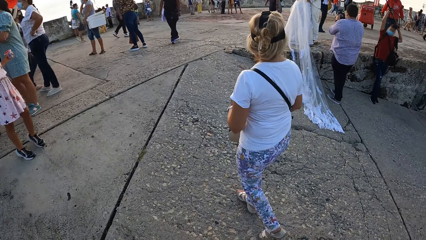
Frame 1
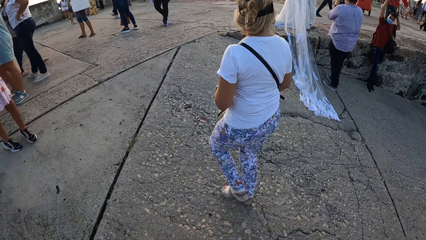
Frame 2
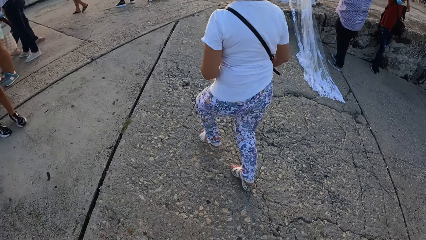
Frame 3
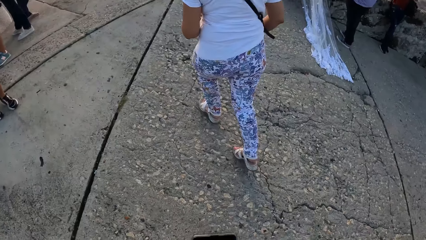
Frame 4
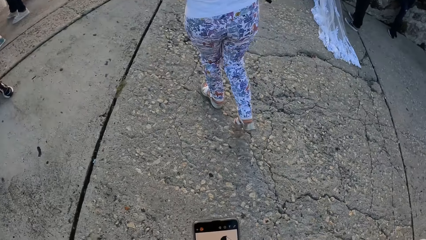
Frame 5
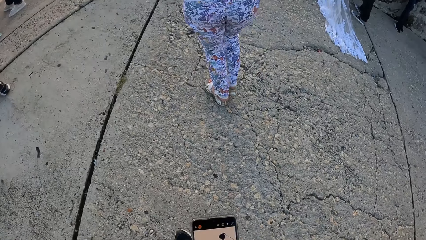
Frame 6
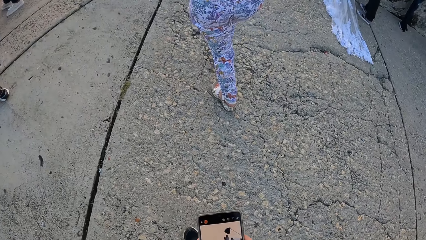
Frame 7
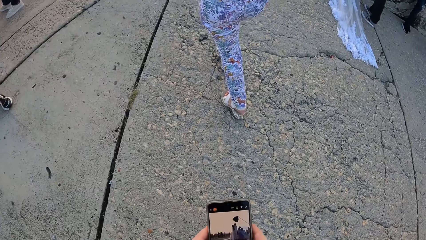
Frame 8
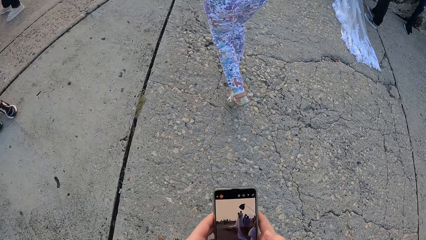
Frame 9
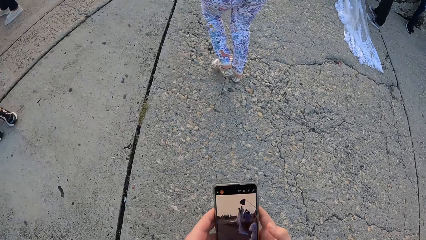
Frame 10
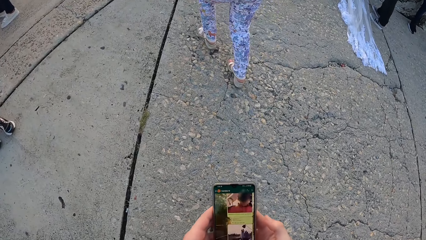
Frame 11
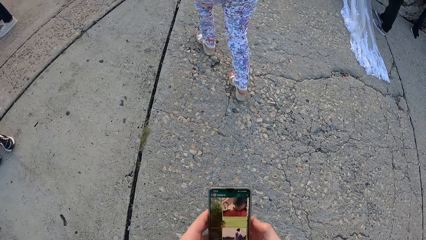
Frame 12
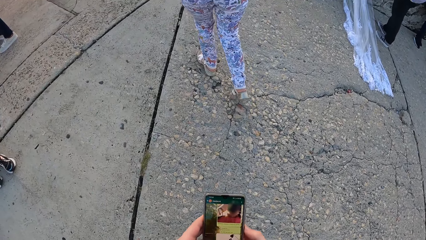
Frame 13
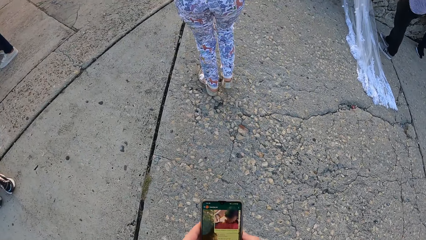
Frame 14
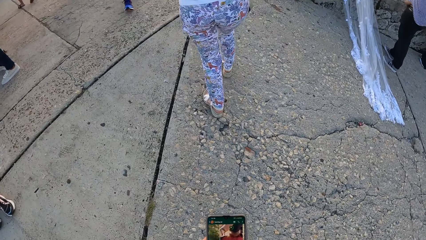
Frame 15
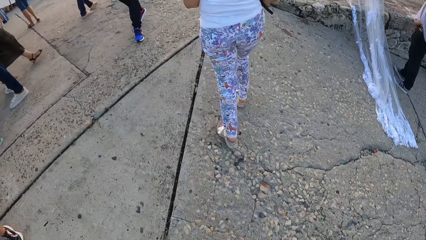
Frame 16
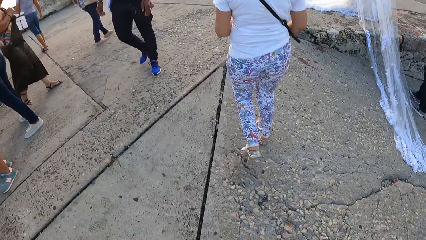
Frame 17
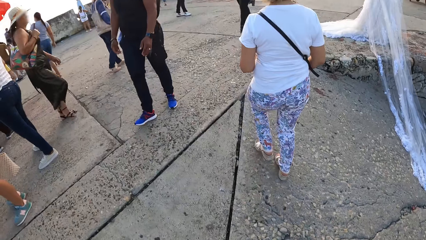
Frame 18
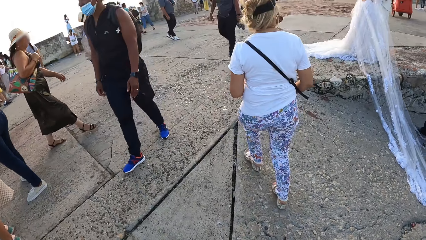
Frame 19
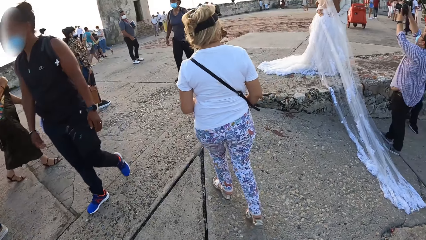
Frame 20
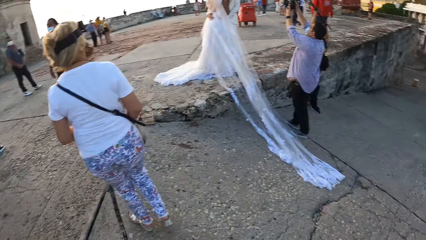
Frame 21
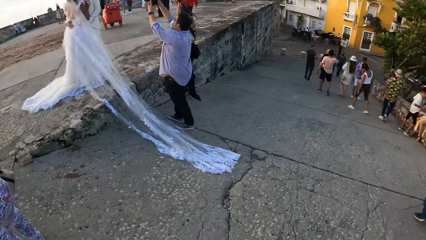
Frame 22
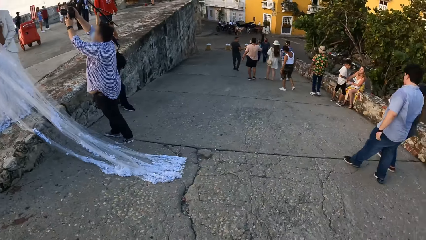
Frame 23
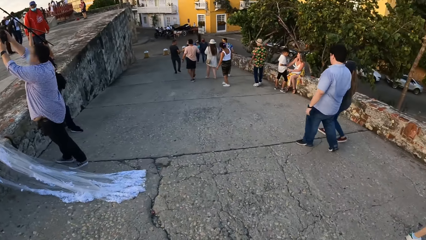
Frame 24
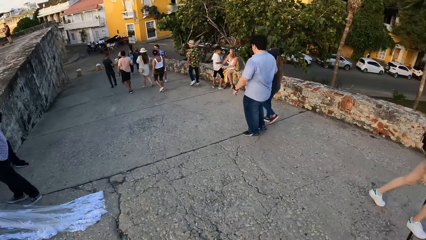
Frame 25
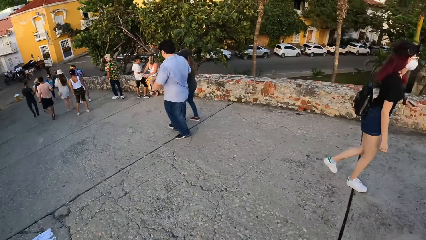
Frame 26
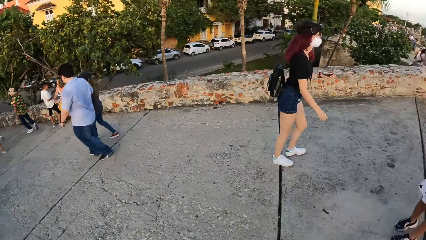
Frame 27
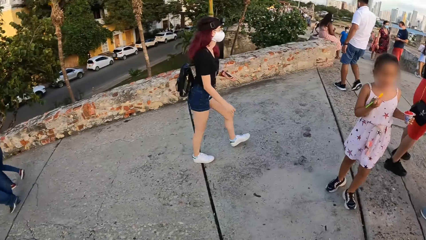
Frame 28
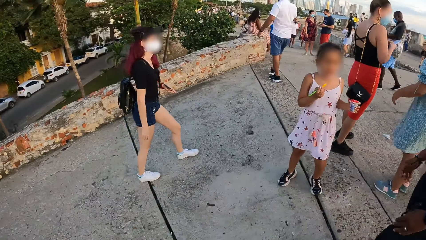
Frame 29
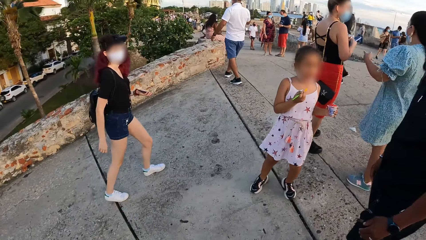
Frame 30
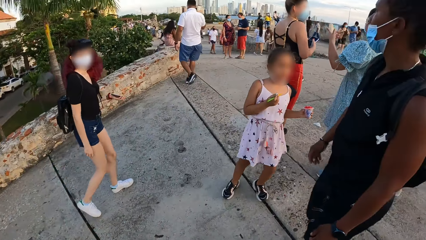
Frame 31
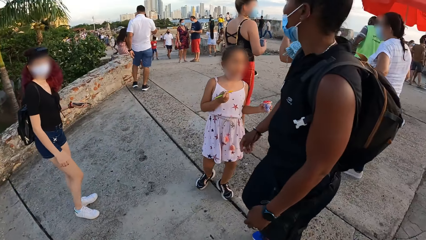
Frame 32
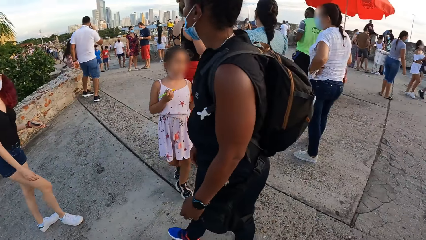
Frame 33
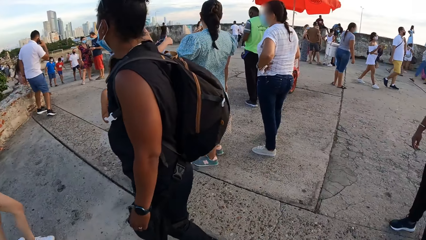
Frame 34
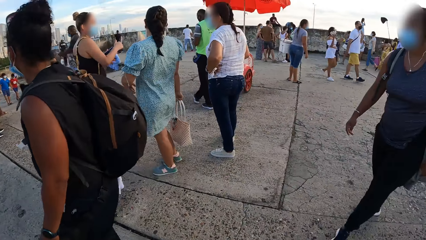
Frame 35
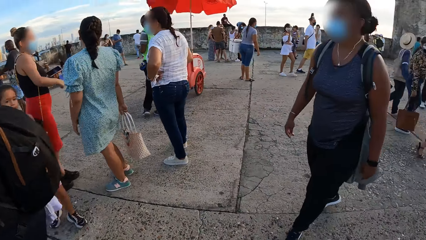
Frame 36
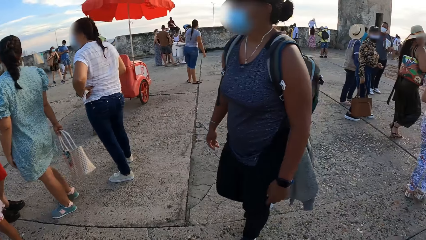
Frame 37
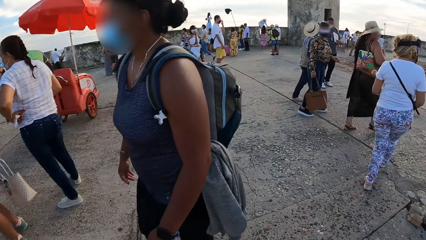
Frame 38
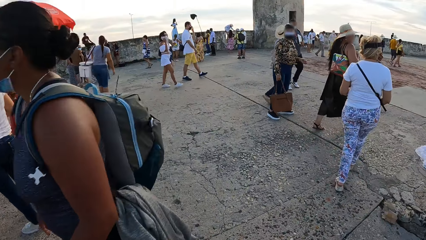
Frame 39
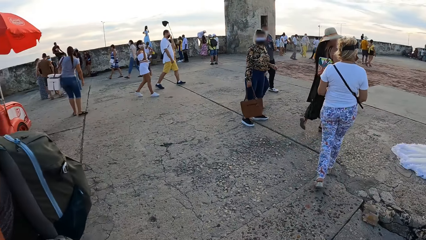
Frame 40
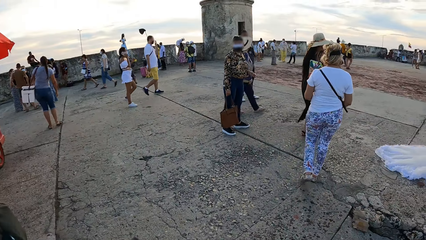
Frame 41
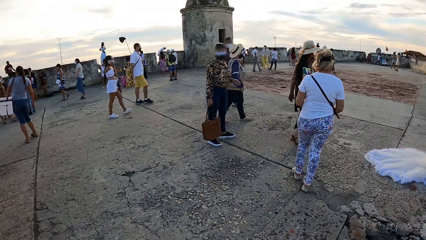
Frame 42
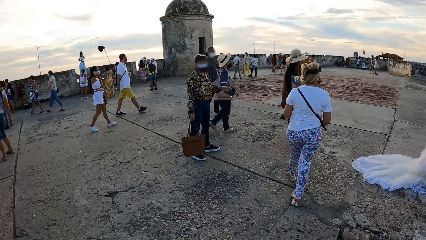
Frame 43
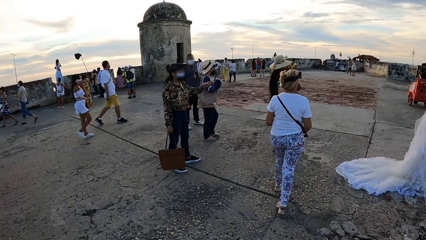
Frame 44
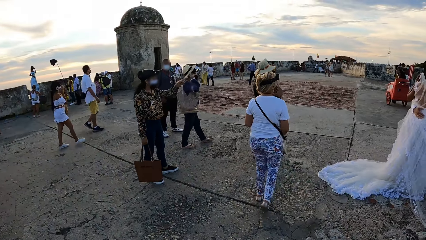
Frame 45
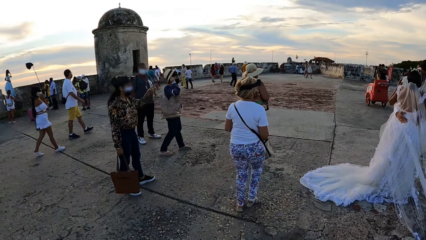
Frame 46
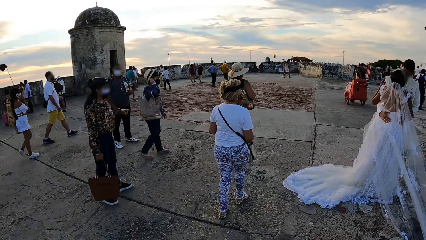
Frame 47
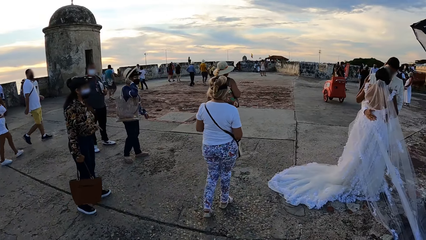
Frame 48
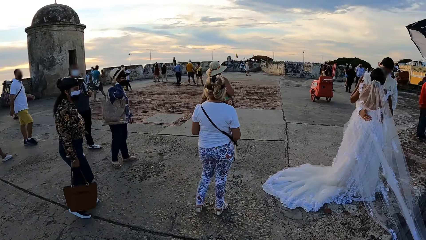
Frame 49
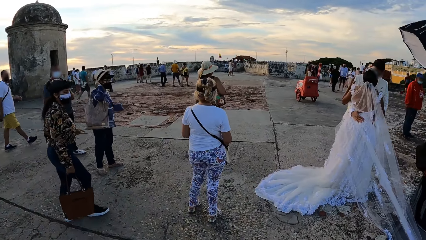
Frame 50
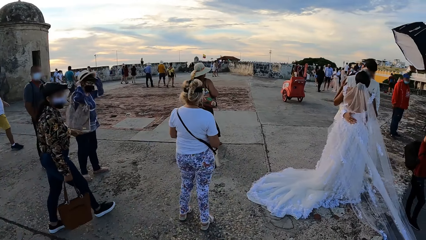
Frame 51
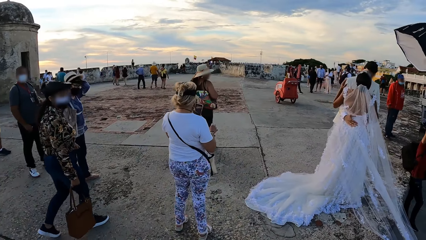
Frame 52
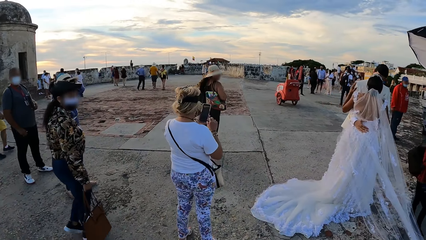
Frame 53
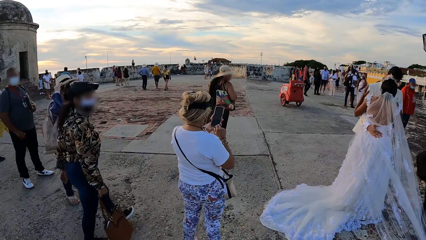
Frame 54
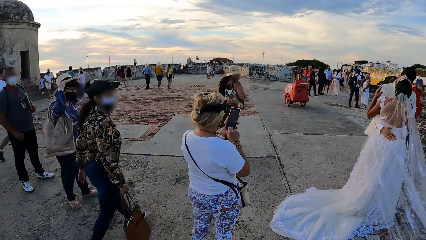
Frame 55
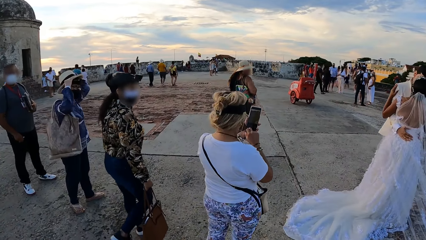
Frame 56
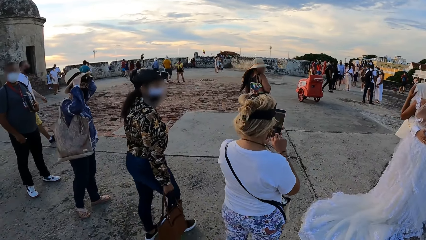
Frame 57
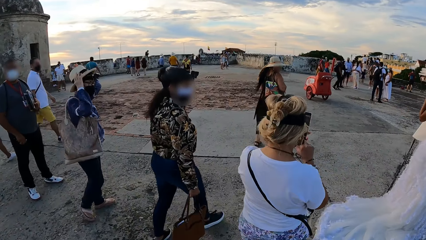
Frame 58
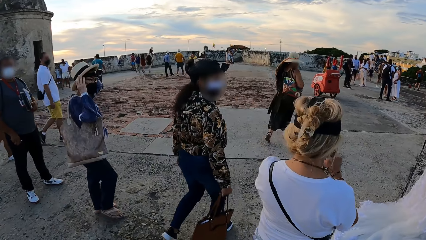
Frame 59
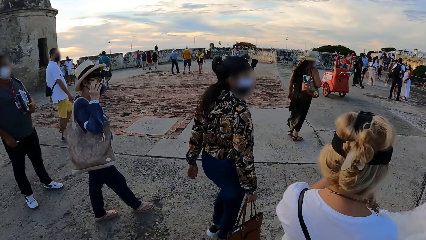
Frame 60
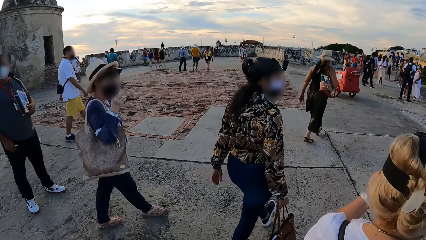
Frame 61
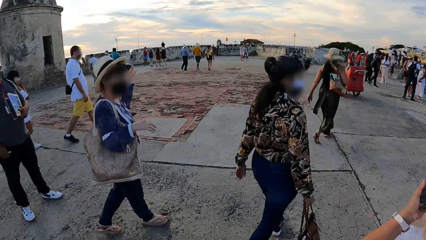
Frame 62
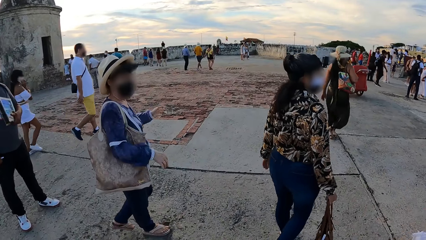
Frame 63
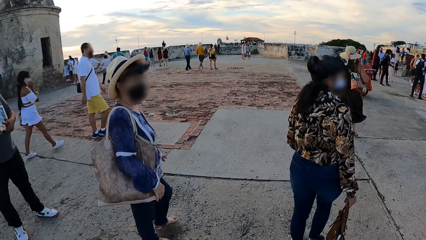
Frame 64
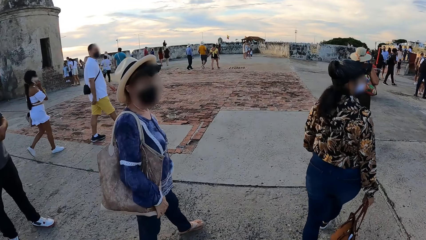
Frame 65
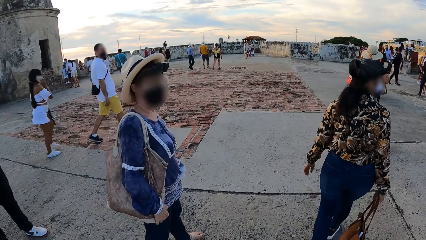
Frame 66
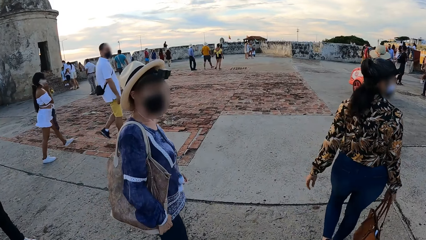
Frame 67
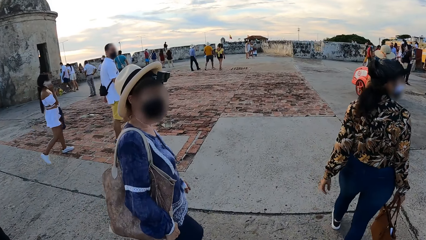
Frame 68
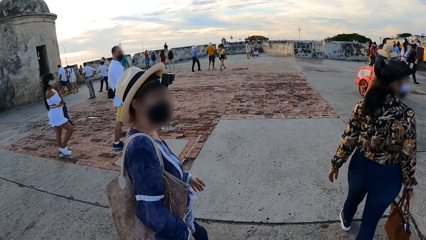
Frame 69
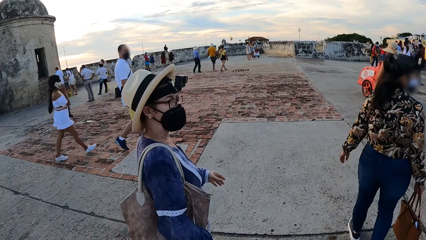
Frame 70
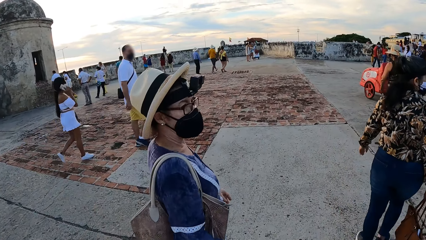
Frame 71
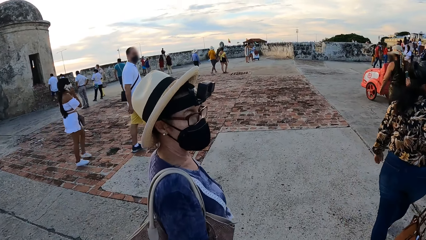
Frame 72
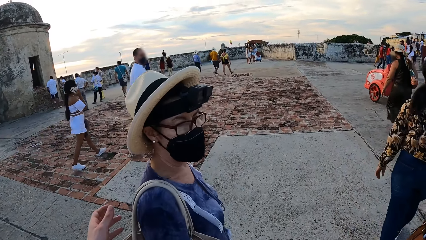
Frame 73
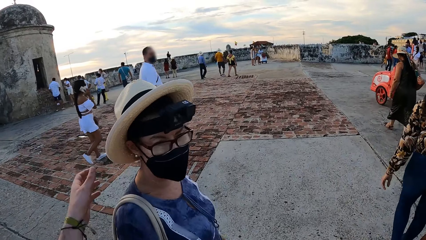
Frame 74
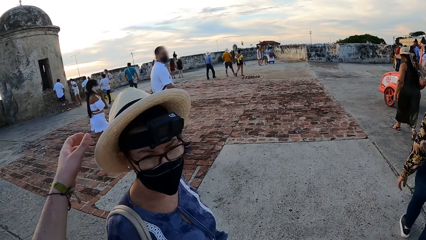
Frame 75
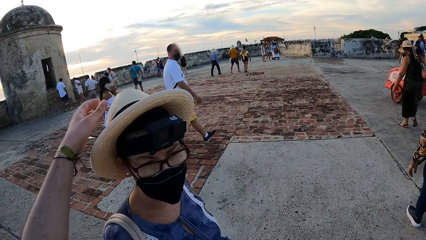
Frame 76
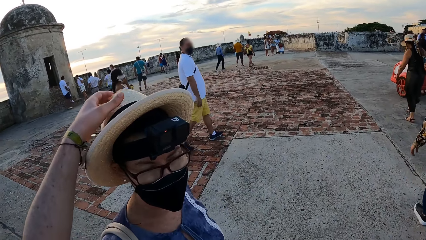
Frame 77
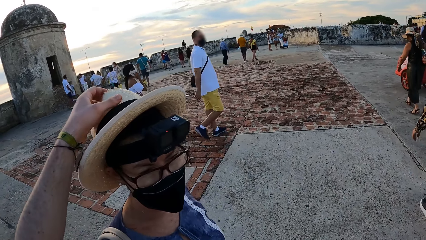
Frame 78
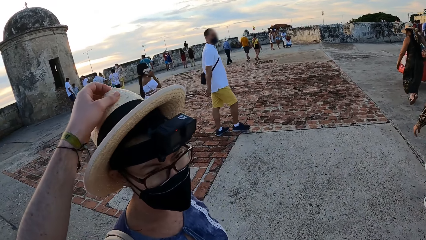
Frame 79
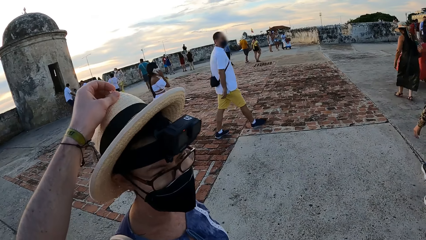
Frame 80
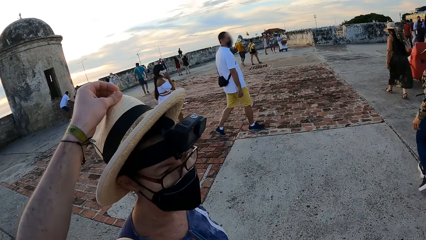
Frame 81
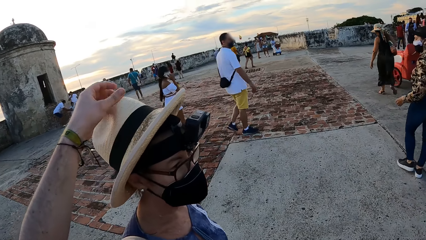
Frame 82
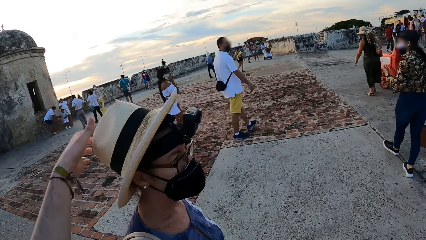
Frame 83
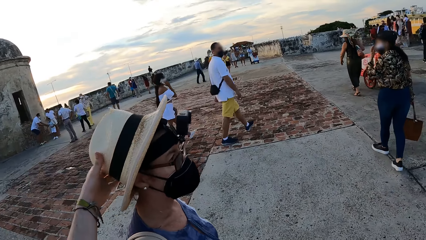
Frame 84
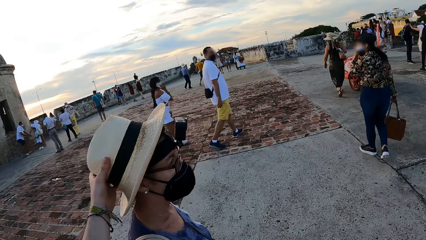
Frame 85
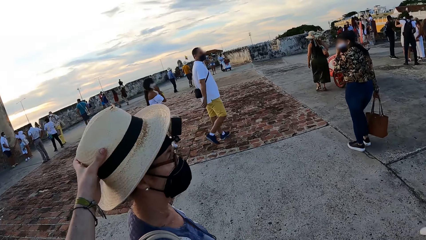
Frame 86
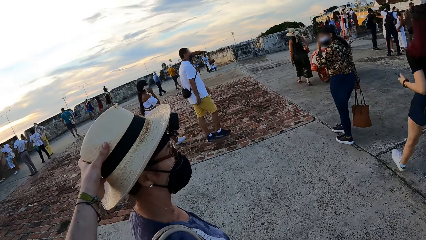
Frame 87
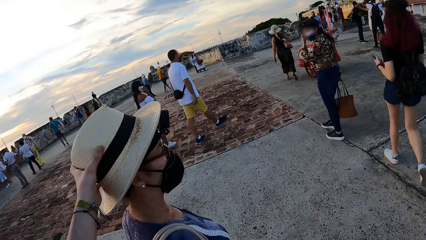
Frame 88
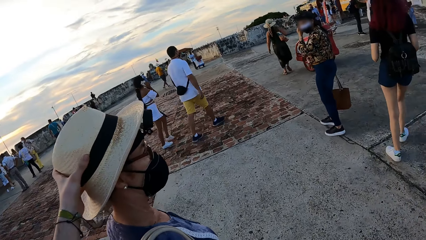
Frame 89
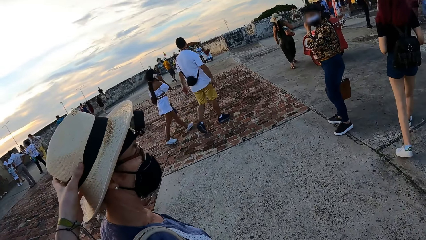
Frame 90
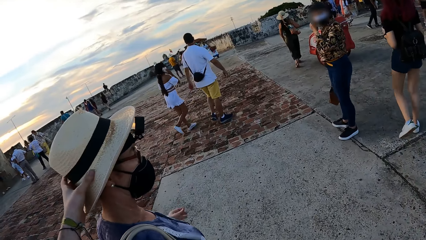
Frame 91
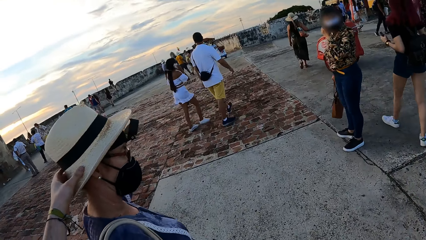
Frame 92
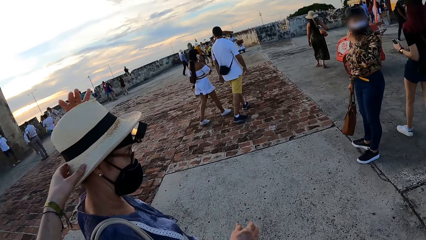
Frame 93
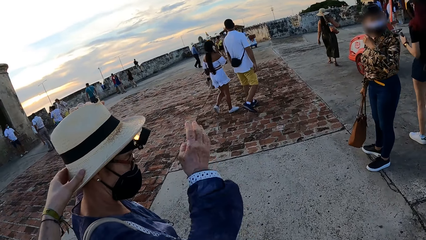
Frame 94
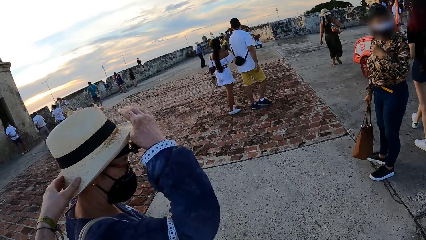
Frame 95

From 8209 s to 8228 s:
A woman walks away. The camera wearer operates a phone. Another woman walks in the walkway. A third woman walks in the walkway. A fourth woman walks in the walkway. A fifth woman interacts with the camera wearer. The third woman adjusts the hat on her head with her right hand. The fifth woman converses with the camera wearer. She walks in the walkway. The third woman adjusts the hat on her head with both hands. The fourth woman operates the phone in her left hand with her right hand. The third woman removes both hands from the hat on her head. She walks in the walkway. The camera wearer adjusts the hat on the third woman's head with his left hand. The second woman walks in the walkway. The fifth woman removes her left hand from the face mask on her face.
